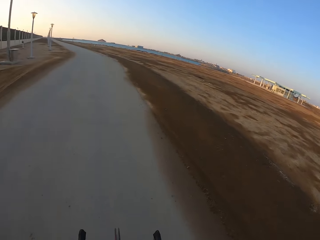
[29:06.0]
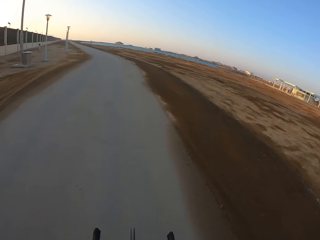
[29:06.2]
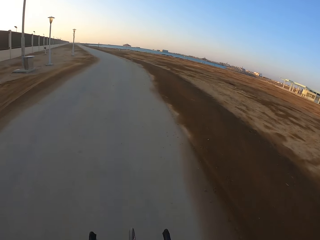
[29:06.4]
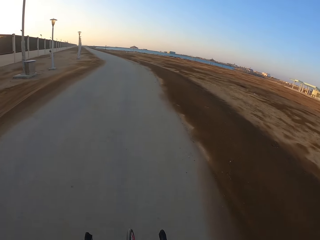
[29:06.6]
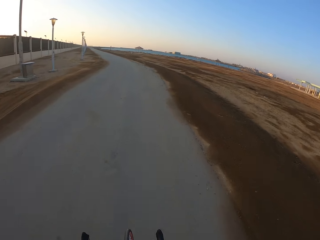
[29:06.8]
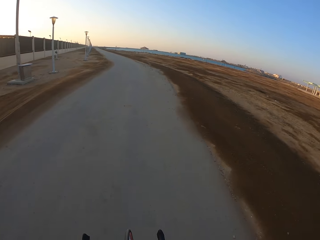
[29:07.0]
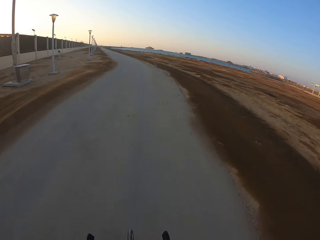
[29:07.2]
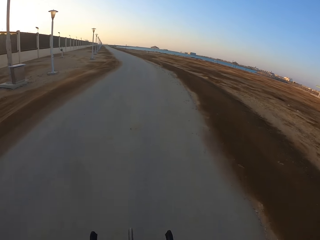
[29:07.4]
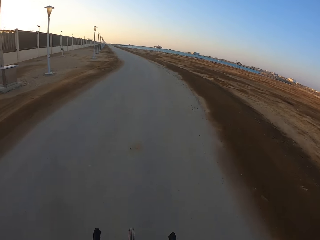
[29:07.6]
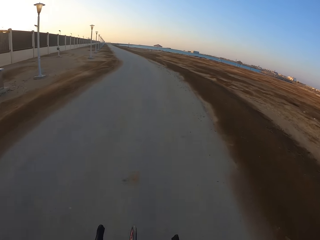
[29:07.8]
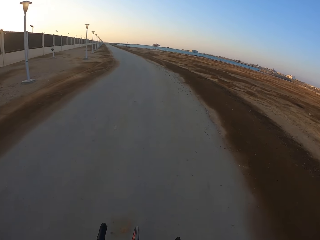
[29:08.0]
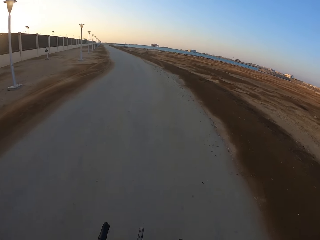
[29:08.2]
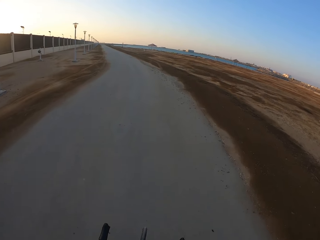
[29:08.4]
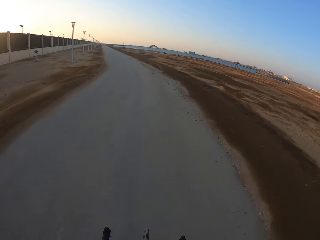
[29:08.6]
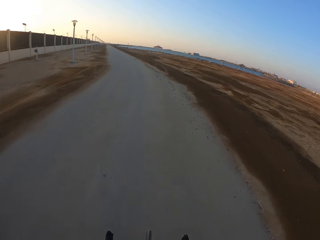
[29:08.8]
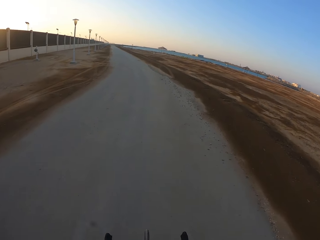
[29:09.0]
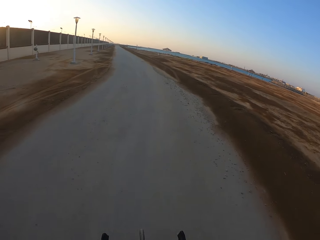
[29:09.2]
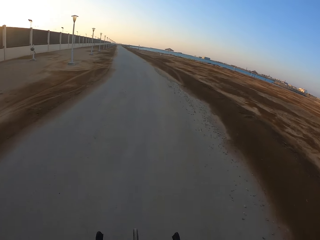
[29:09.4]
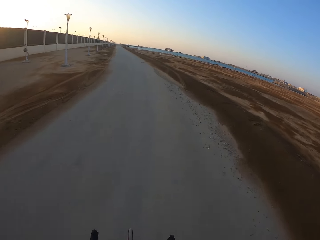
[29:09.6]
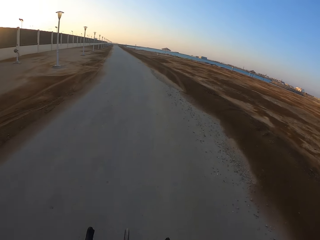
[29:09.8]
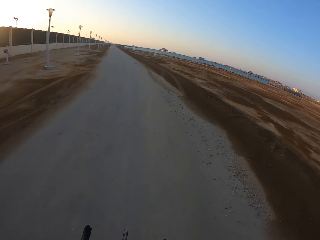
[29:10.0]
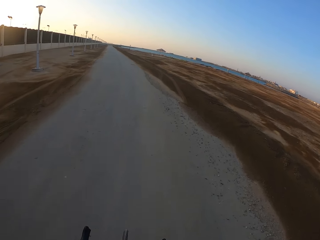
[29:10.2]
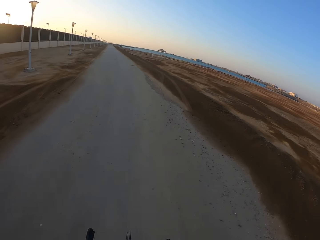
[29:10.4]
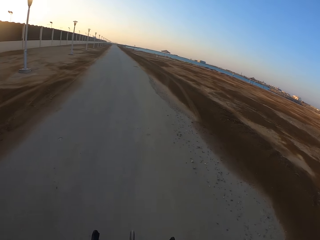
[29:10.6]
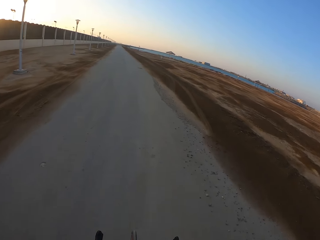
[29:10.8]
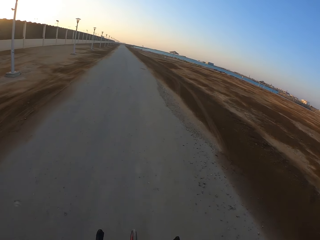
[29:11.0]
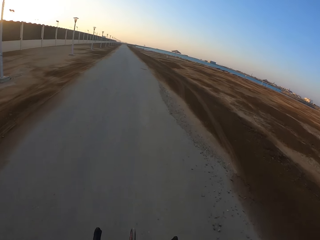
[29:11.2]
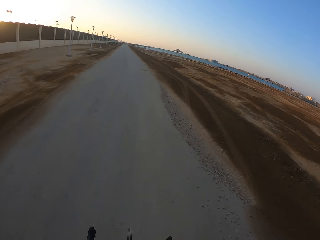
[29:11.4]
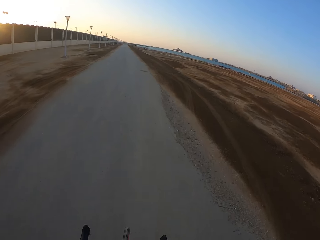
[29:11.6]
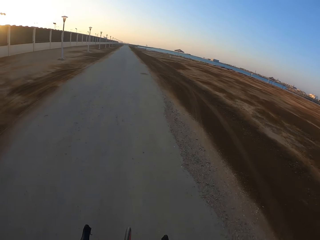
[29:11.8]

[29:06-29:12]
The camera wearer rides the bicycle.

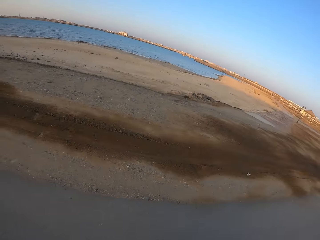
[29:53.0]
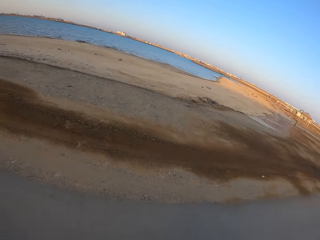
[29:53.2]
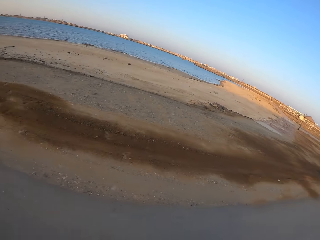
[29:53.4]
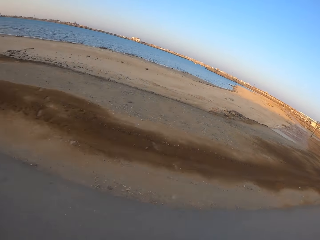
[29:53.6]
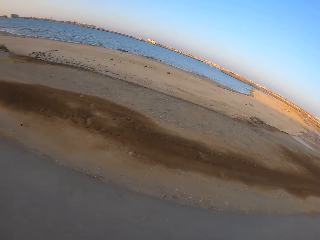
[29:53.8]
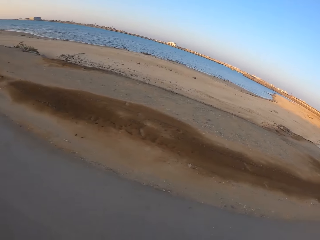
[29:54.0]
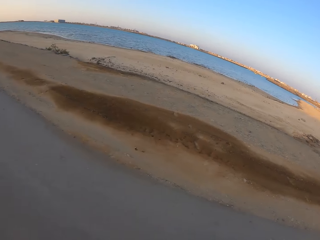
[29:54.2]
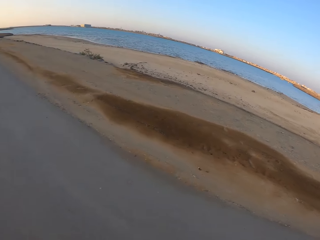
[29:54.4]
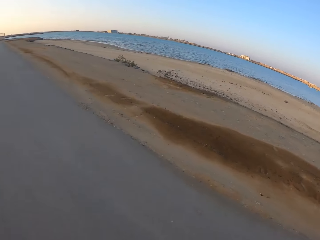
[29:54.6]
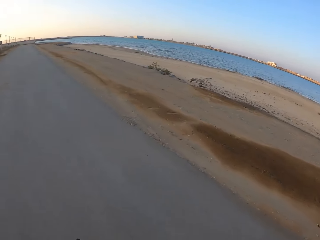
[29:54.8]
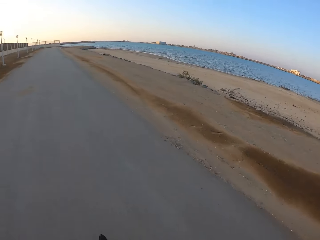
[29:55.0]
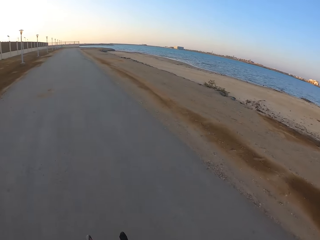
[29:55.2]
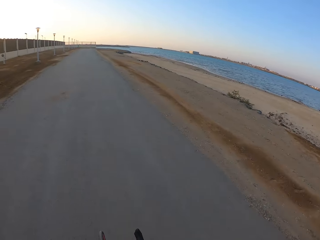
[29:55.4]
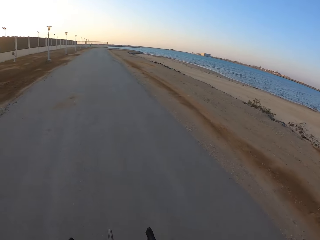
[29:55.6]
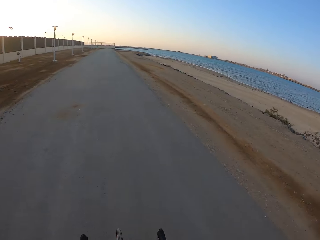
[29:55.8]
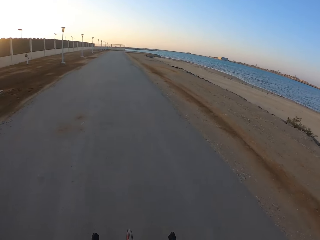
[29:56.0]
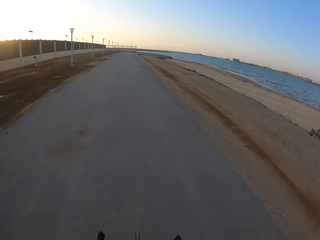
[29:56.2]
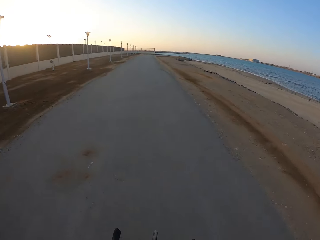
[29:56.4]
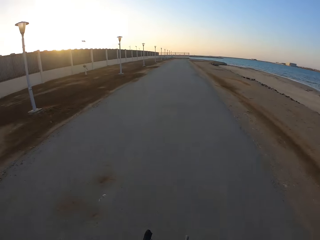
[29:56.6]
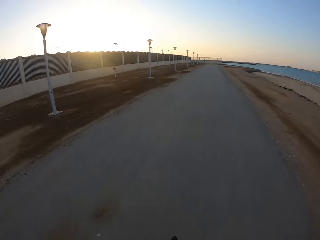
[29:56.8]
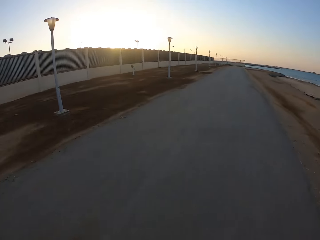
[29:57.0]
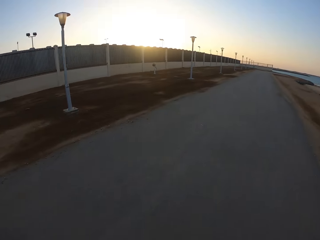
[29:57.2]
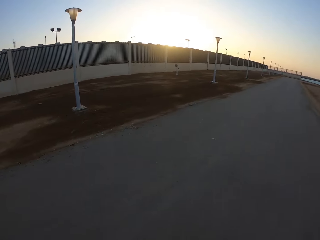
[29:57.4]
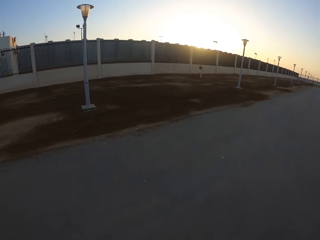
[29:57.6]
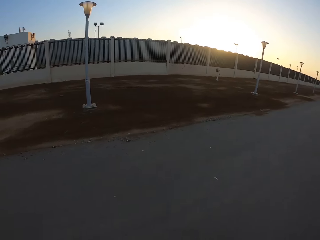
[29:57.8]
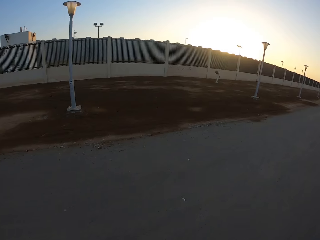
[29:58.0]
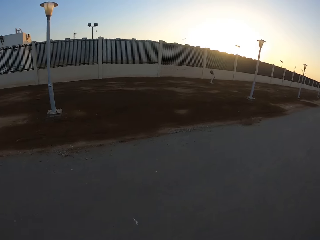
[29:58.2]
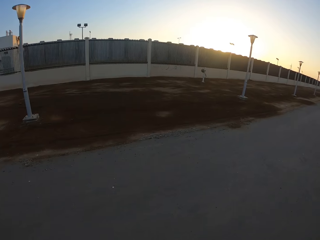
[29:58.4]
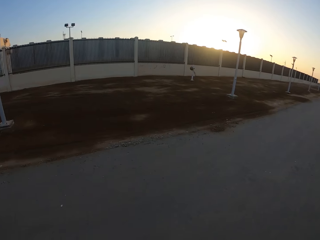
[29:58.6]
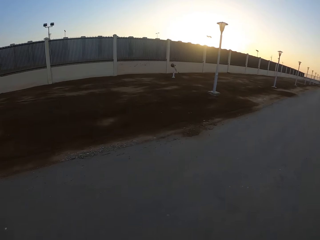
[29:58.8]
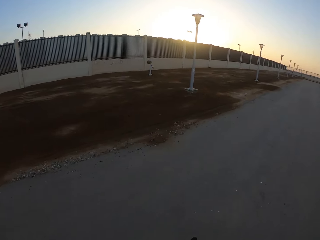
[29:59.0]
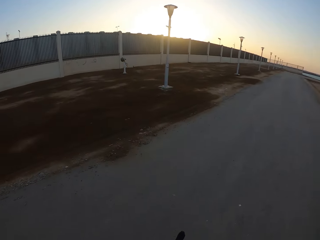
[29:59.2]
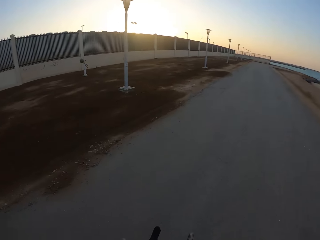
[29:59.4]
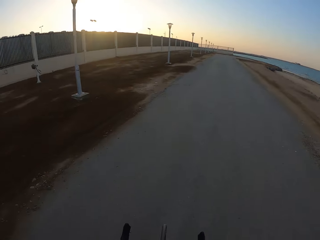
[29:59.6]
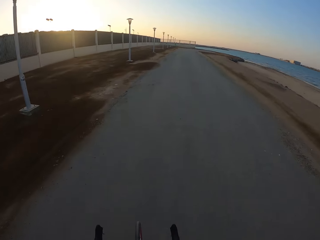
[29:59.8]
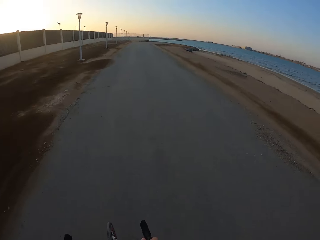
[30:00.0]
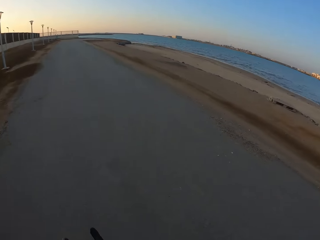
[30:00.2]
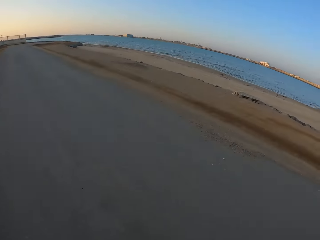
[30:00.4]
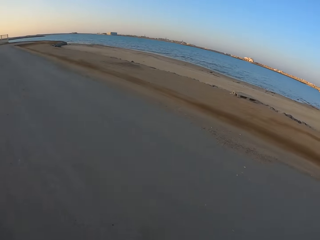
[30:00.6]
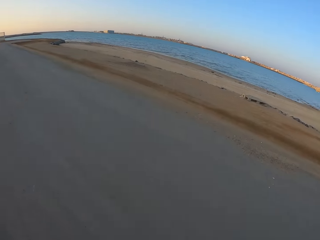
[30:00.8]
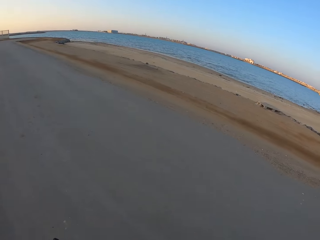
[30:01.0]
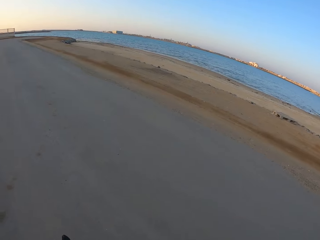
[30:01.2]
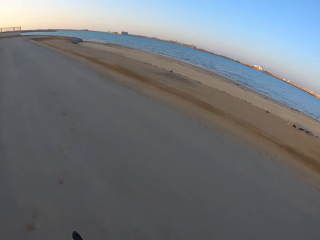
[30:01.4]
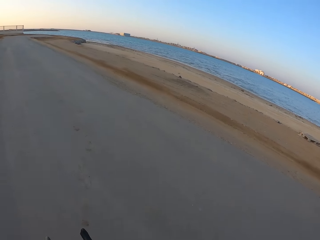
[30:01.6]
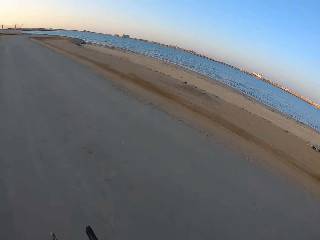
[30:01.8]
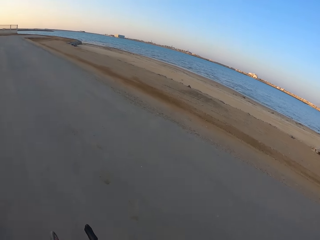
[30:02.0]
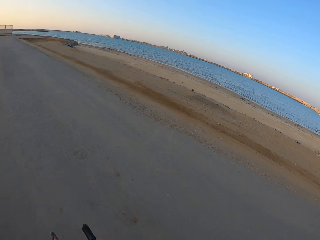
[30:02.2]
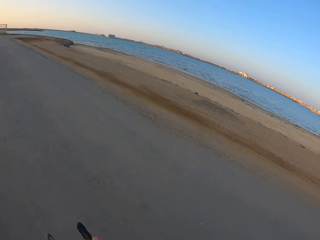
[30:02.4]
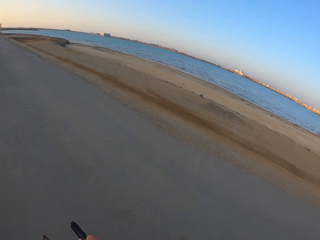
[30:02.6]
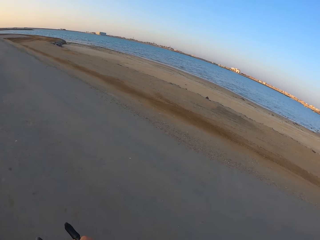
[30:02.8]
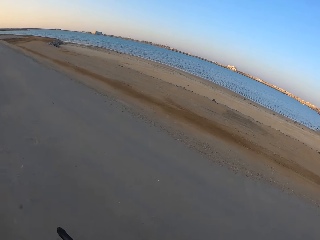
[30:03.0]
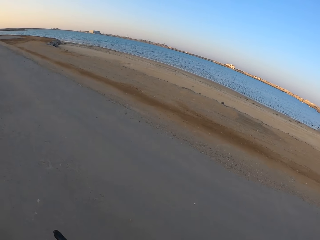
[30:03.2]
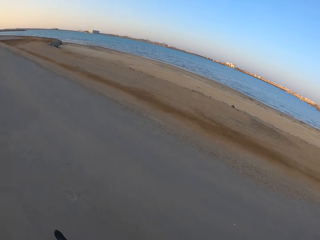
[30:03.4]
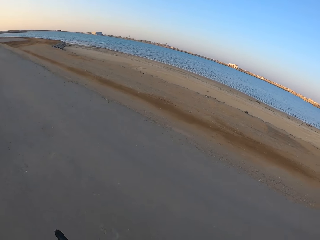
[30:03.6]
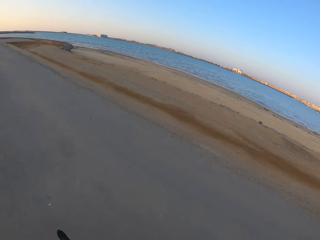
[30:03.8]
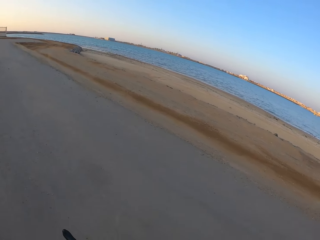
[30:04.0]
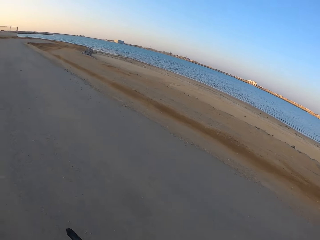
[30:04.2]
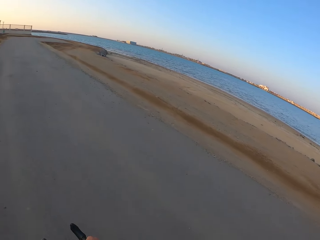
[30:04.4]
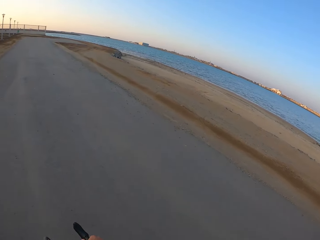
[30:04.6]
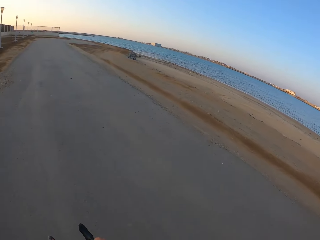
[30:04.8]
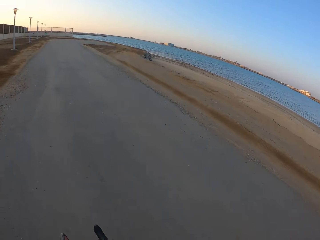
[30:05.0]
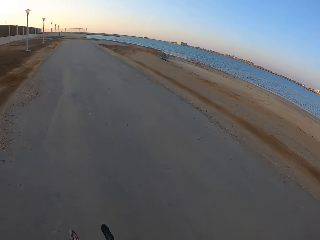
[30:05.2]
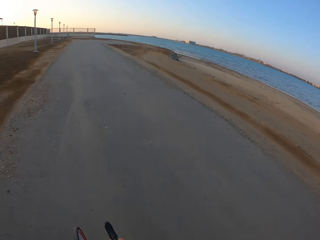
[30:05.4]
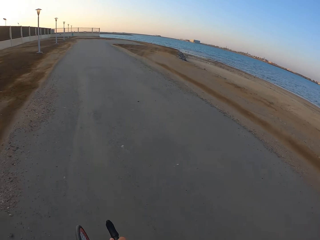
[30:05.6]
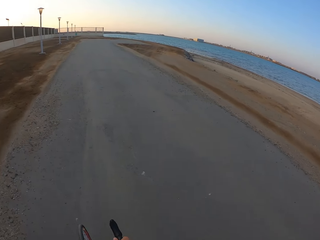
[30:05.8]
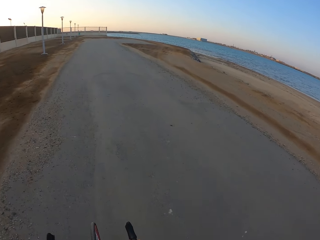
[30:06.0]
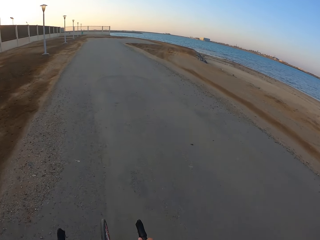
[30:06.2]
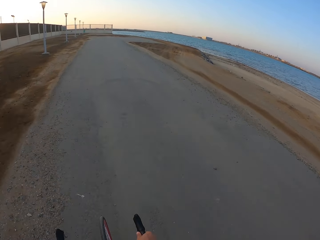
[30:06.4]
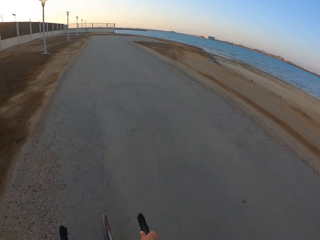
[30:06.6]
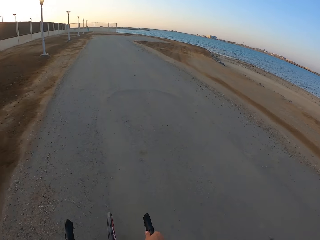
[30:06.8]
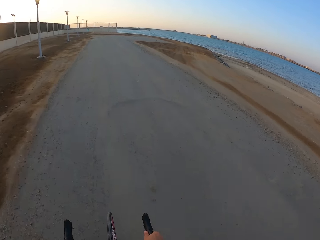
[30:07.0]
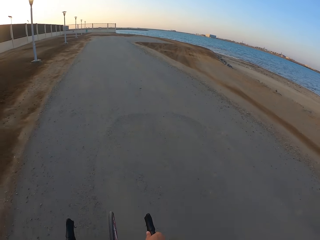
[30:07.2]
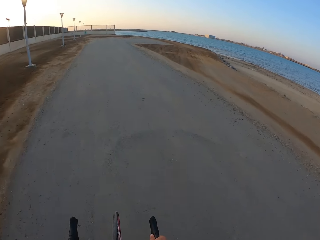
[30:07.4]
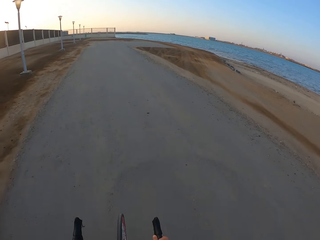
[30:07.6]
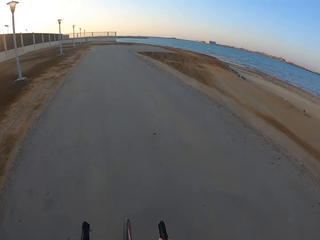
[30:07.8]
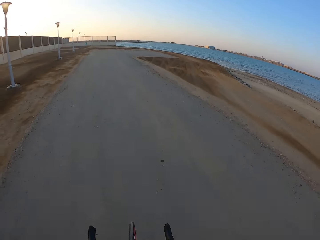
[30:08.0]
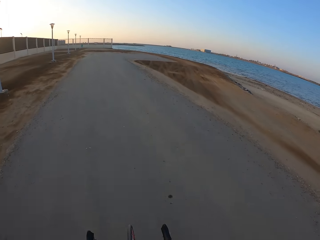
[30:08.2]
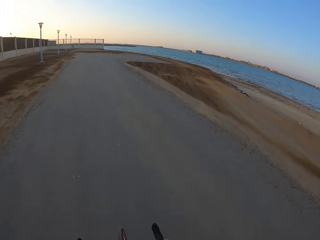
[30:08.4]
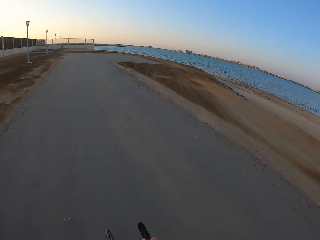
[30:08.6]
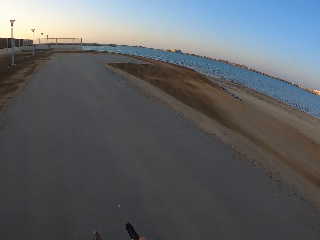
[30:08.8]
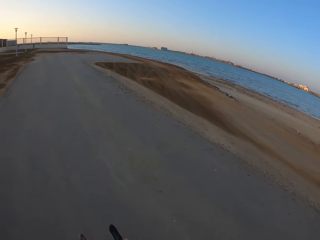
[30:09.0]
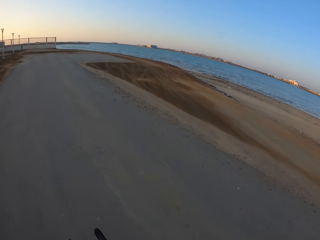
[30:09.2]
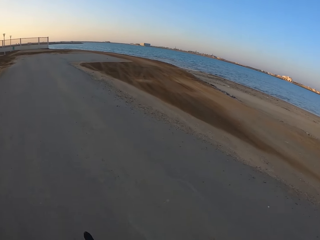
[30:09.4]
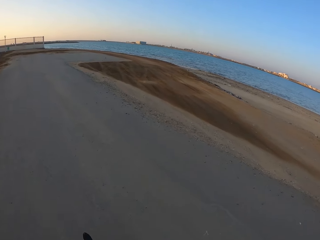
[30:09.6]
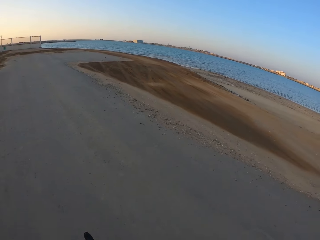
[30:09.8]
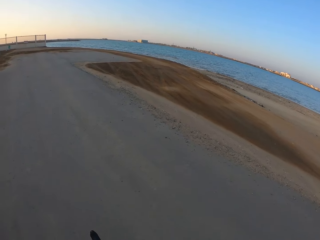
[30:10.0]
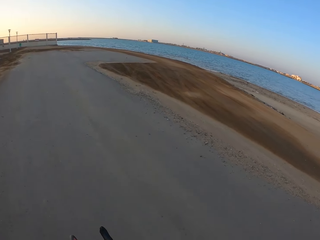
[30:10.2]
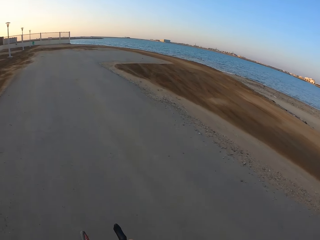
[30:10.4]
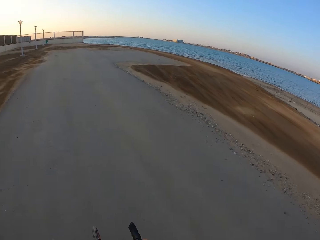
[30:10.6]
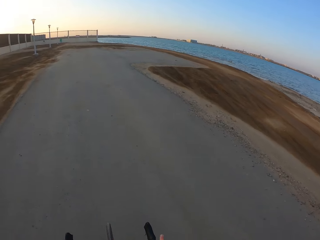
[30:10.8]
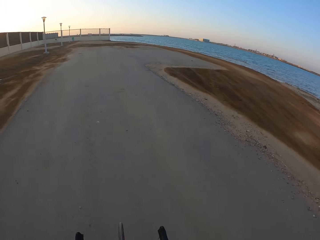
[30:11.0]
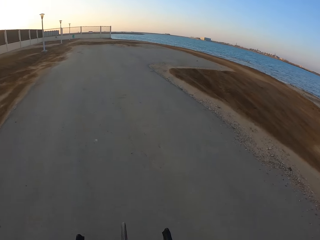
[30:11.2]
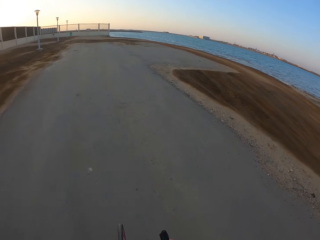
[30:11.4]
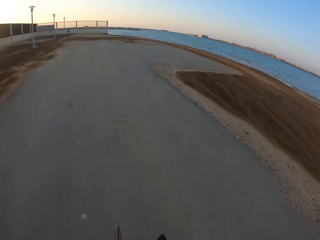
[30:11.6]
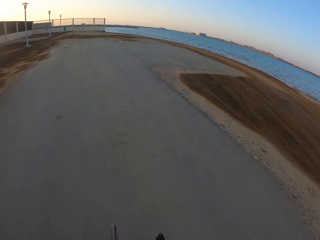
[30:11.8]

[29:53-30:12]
The camera wearer looks around. They ride the bicycle. They look around. They ride the bicycle.
